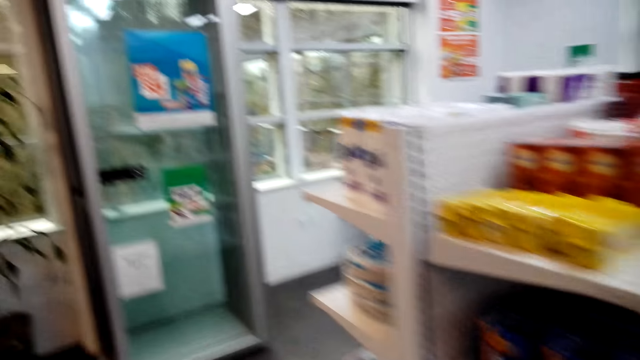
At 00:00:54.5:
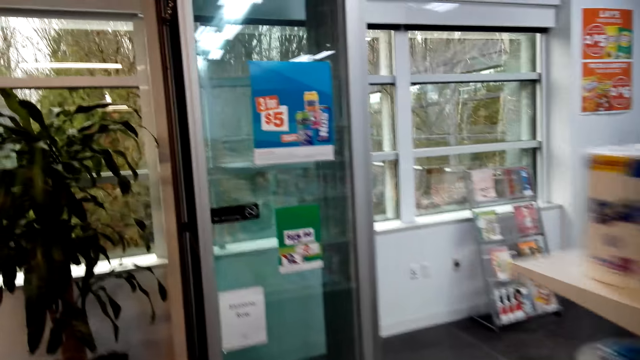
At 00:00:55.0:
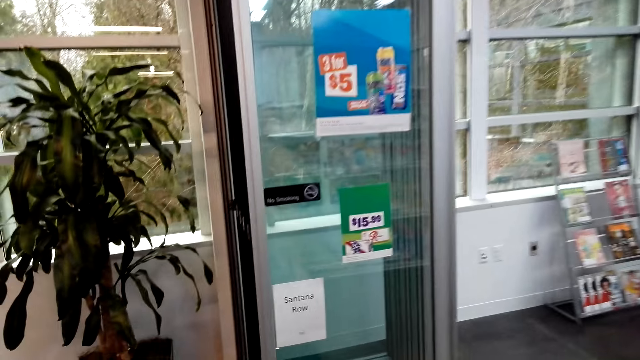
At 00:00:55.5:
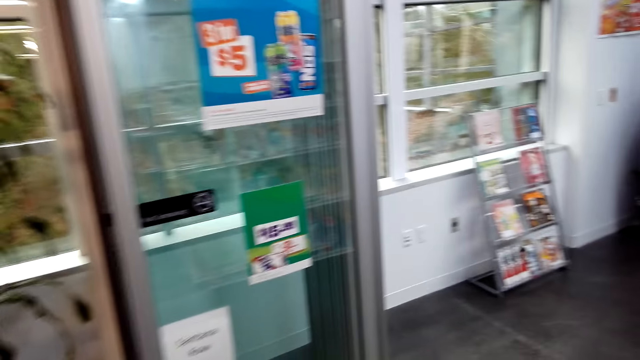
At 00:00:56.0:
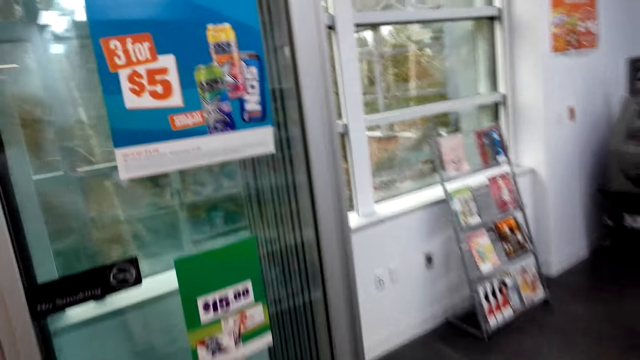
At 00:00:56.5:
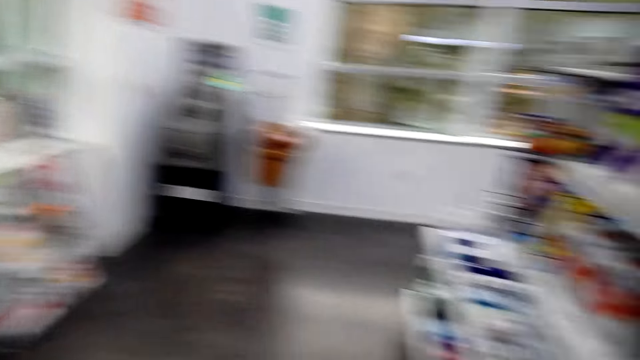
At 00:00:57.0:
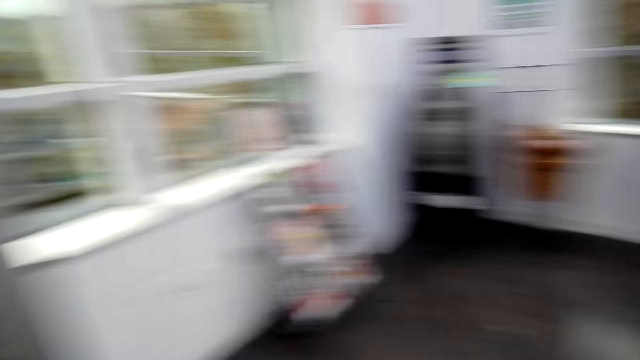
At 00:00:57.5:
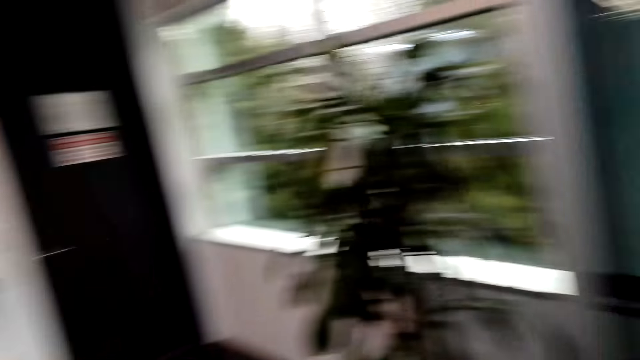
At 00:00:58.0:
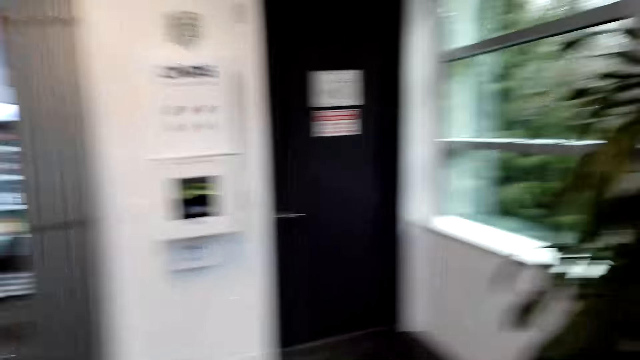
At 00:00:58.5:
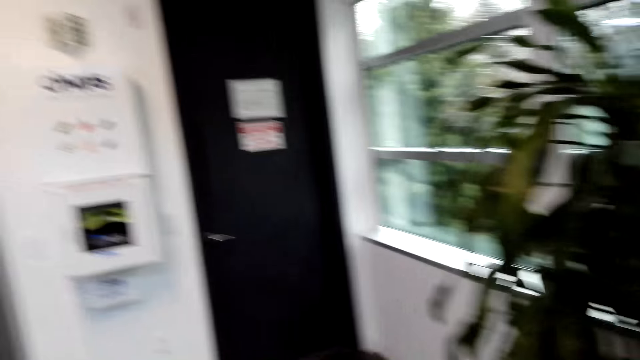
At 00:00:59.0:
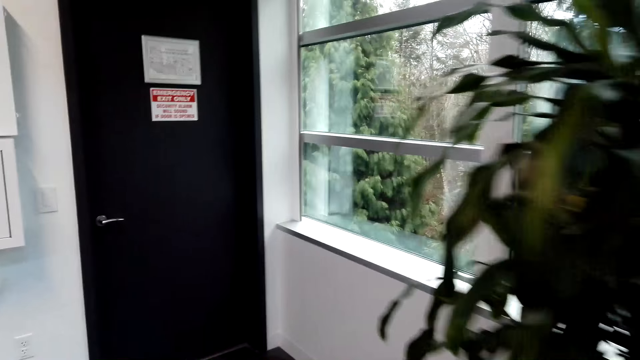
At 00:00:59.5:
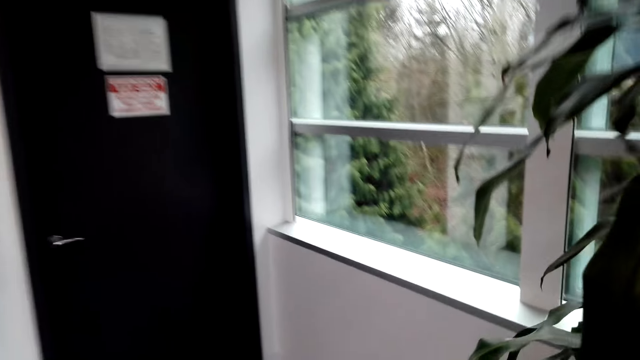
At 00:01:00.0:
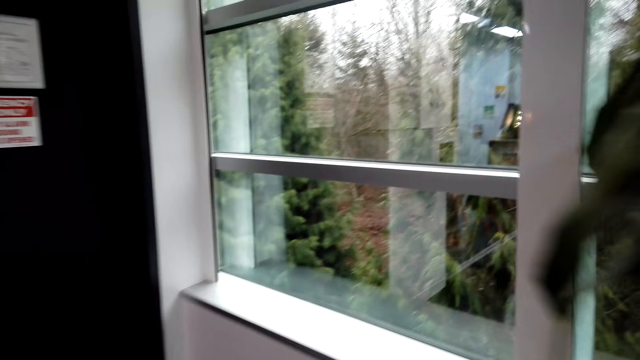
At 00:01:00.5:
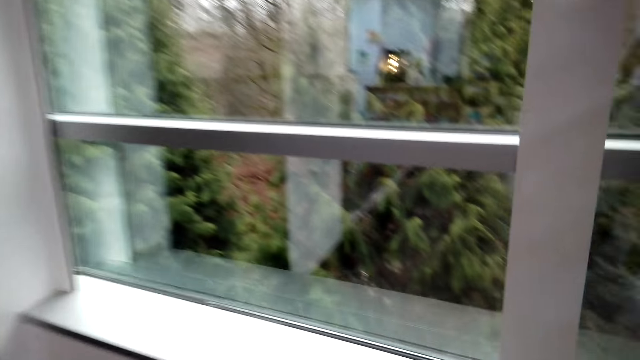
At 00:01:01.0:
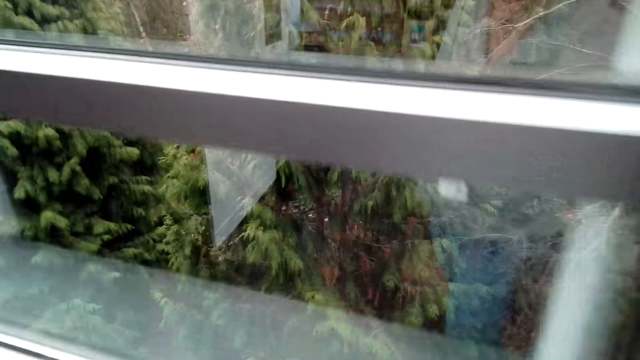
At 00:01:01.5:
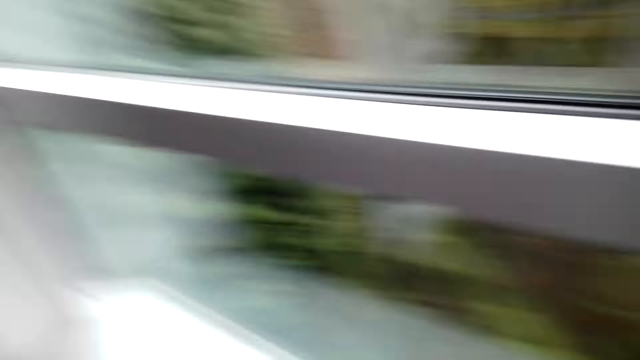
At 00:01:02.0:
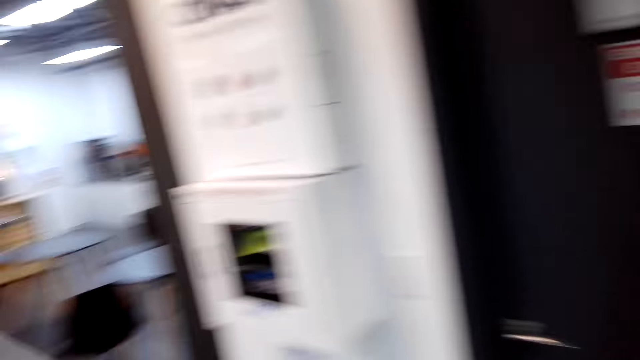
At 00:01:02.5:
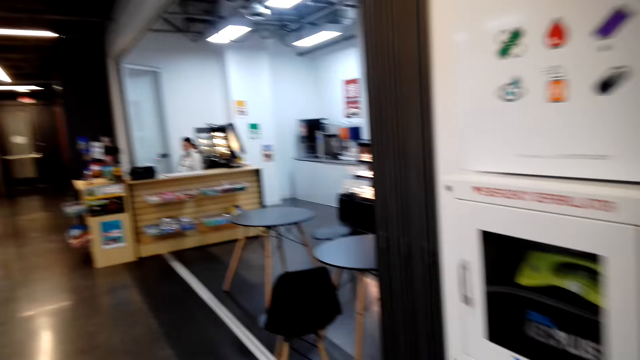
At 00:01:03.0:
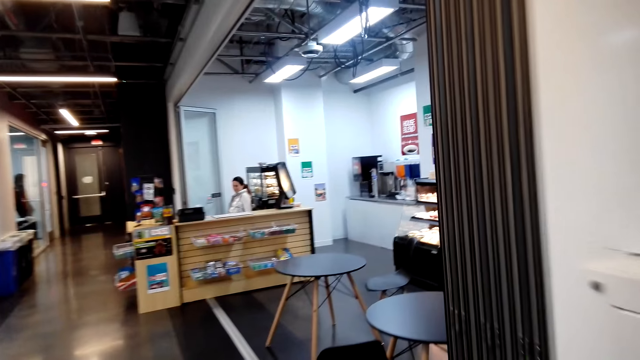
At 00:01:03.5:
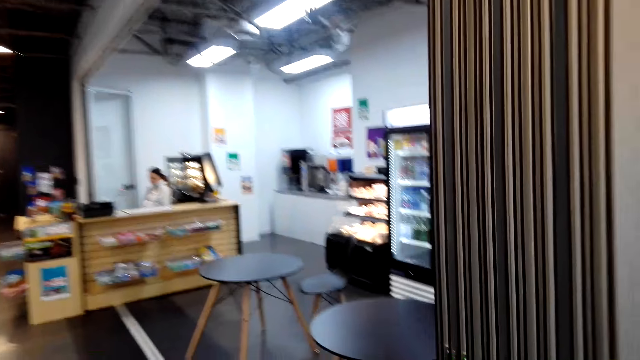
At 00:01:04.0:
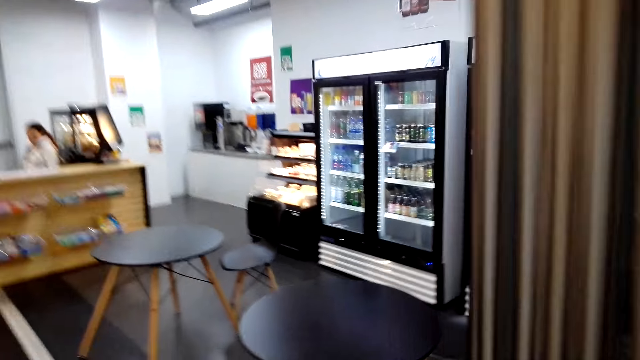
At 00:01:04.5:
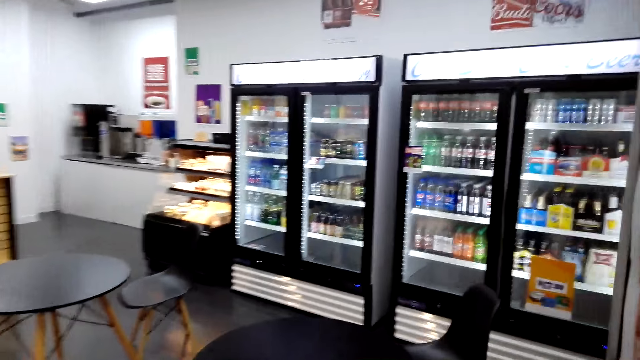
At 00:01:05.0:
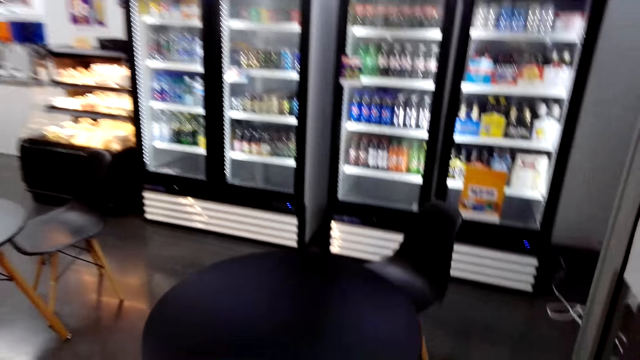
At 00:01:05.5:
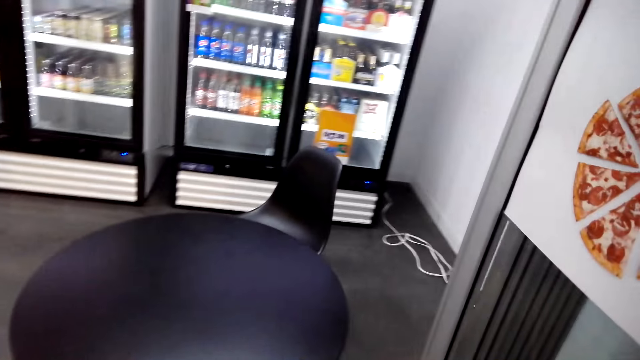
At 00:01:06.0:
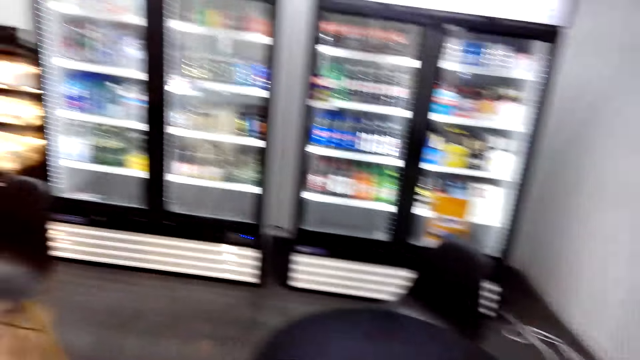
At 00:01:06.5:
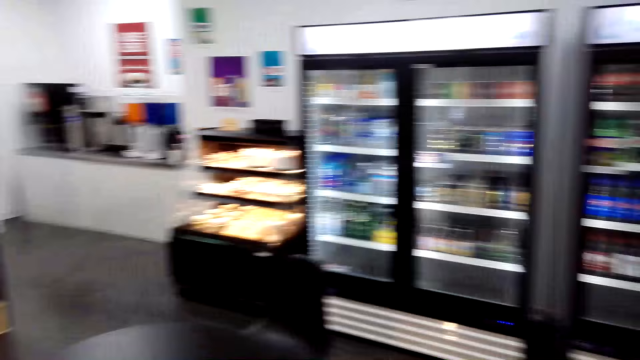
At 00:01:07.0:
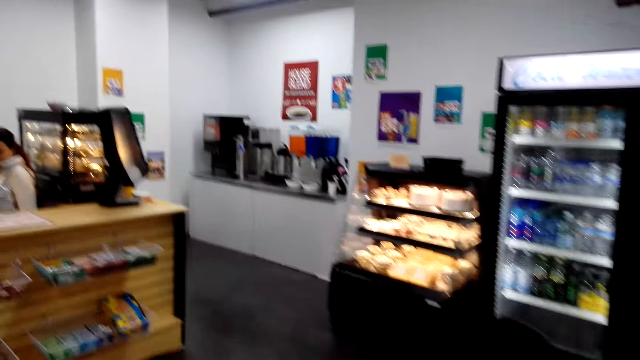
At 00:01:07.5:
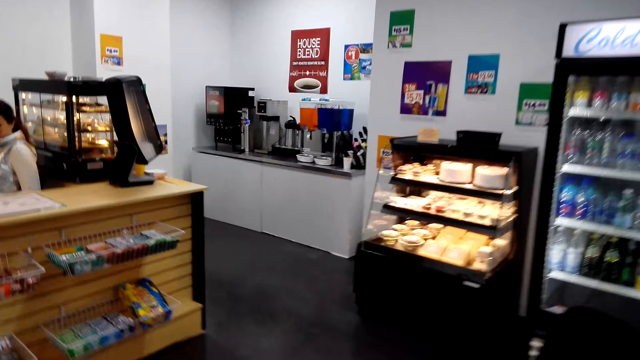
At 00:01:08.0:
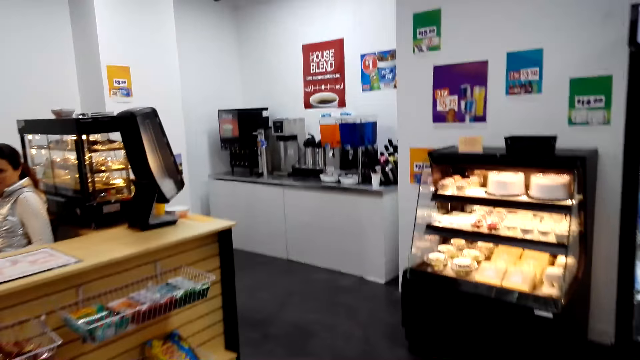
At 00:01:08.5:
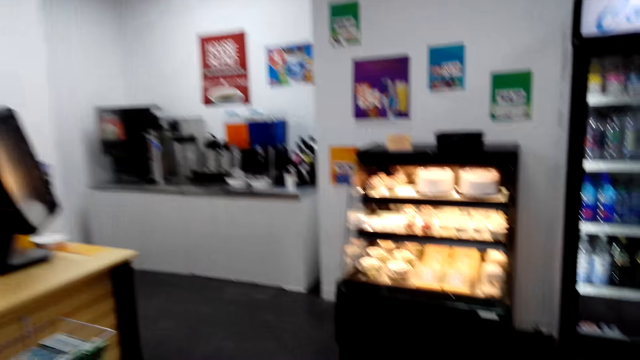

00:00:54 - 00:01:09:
The camera wearer looks outside through the window. They walk in the store. They move towards the fridge.

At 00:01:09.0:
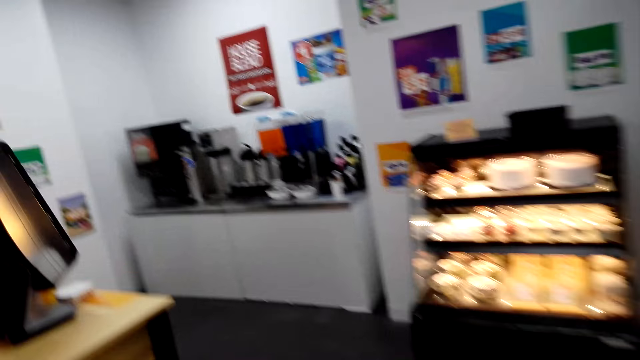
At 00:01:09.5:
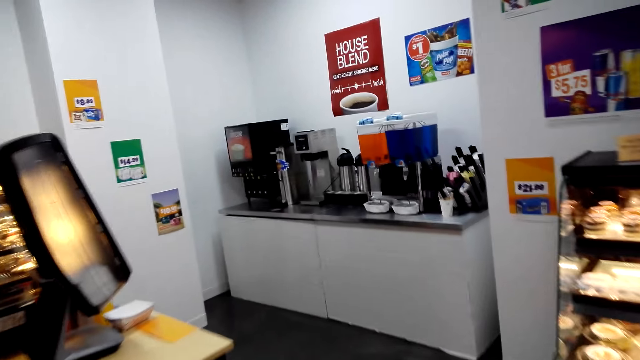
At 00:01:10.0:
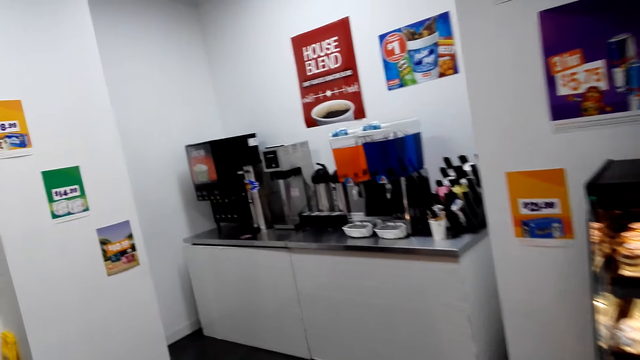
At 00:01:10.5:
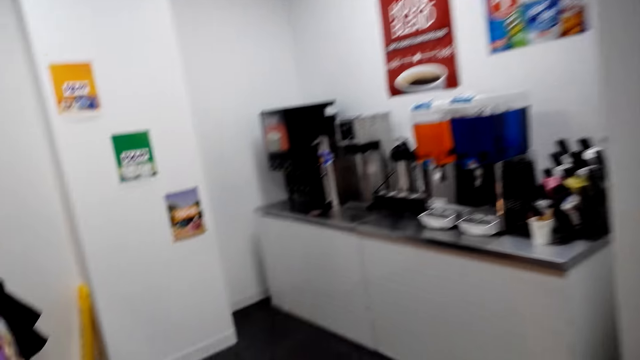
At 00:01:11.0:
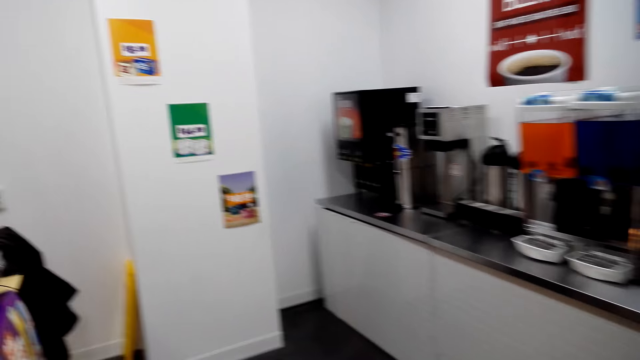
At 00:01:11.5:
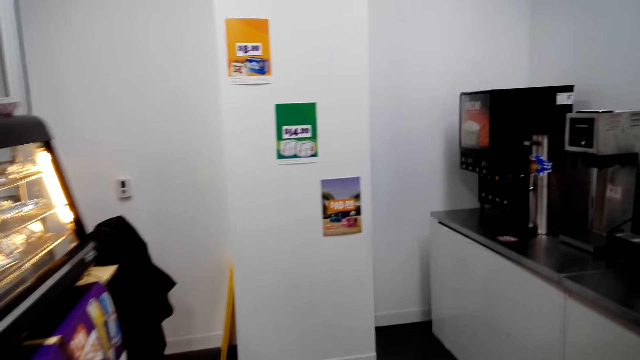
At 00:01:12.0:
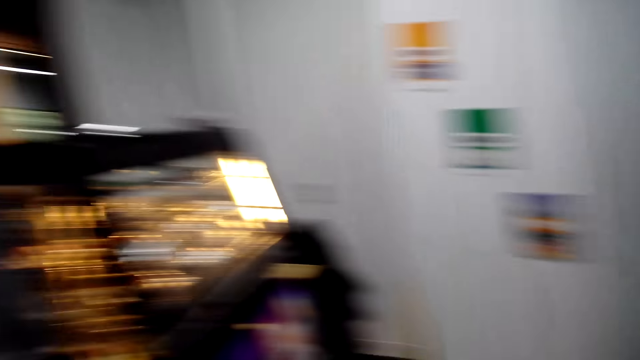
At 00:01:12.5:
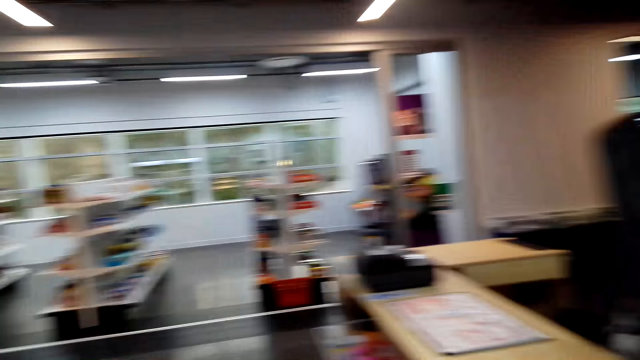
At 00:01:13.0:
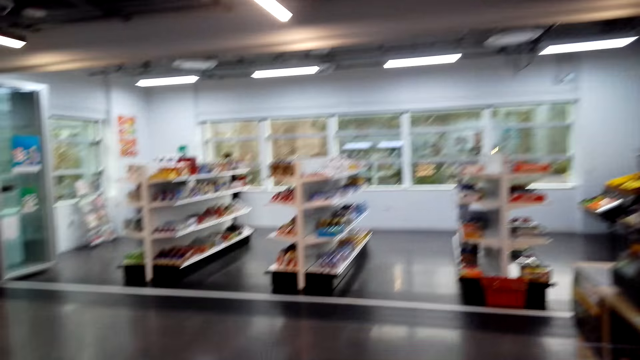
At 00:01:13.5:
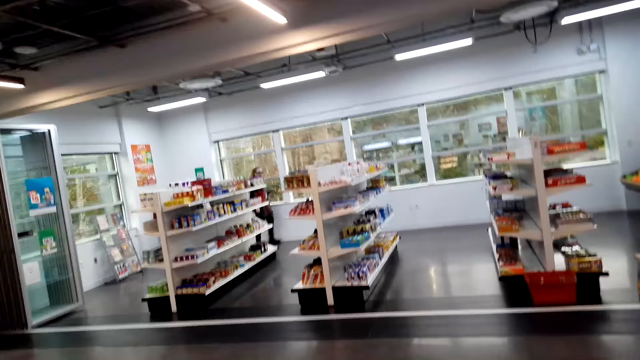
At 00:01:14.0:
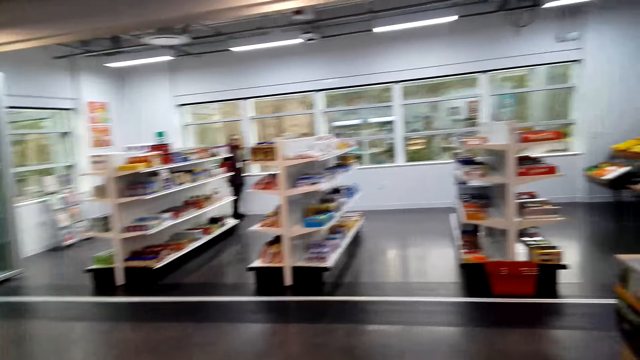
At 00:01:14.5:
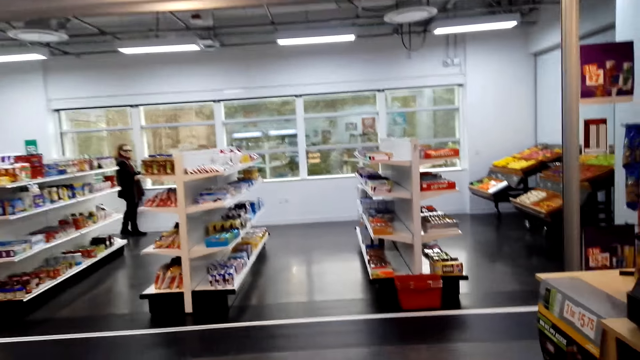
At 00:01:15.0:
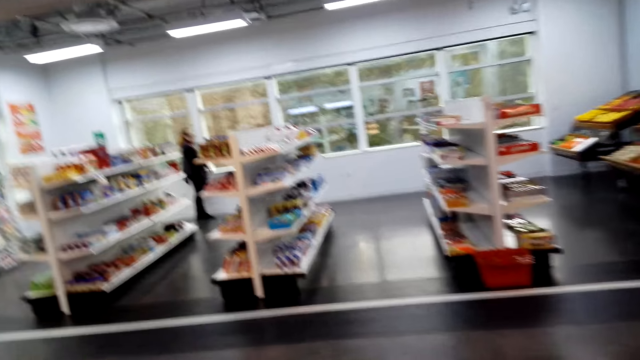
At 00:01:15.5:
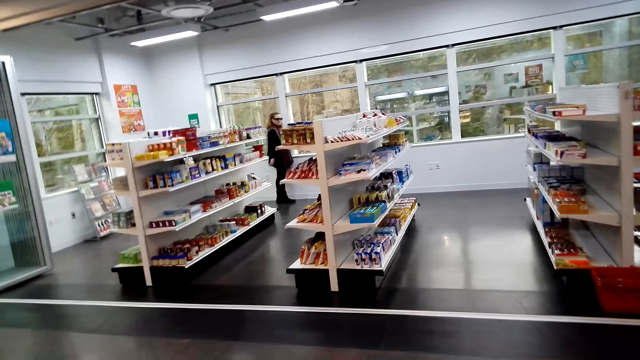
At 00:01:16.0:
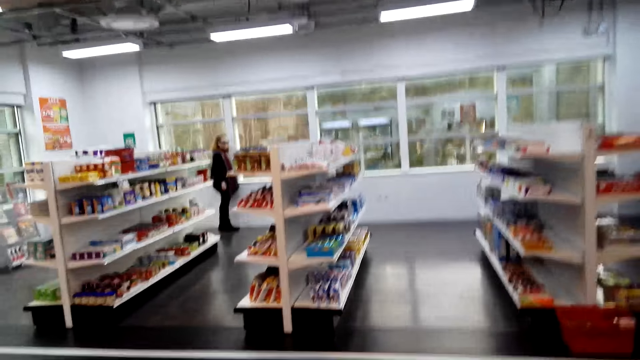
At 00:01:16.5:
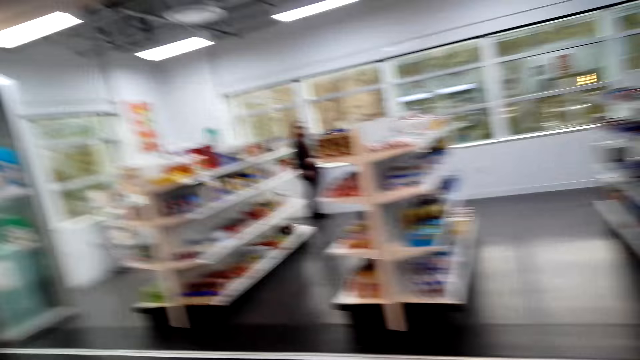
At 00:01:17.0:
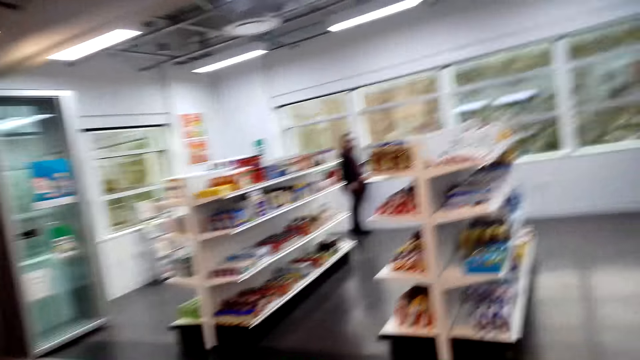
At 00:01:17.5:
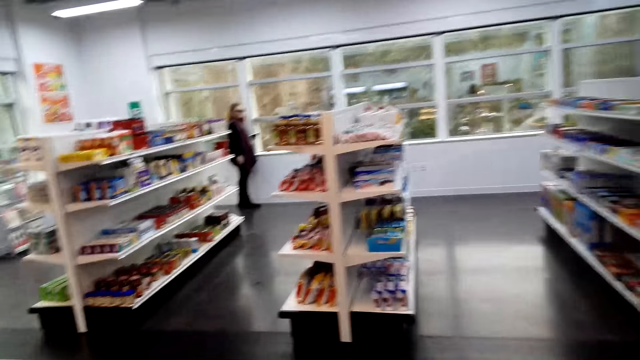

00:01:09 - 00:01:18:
The camera wearer moves around the room. A woman converses.
